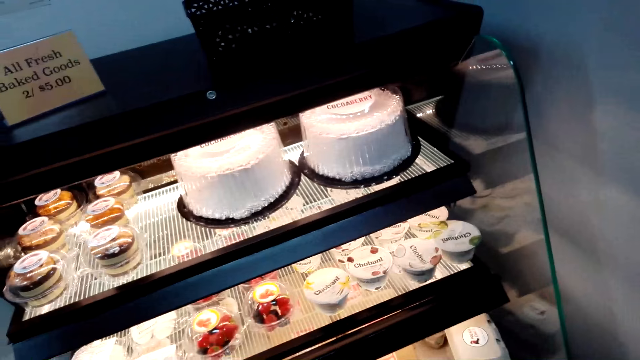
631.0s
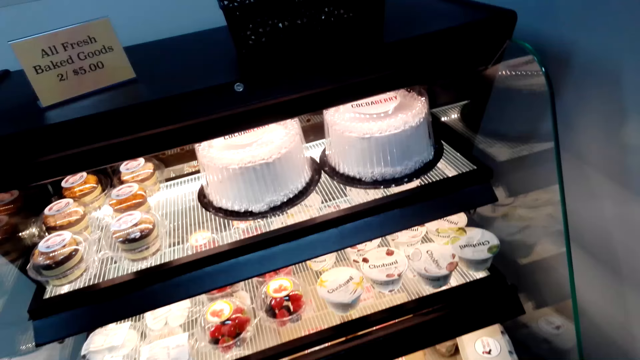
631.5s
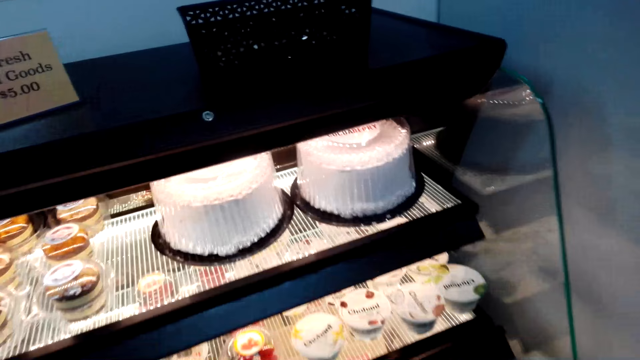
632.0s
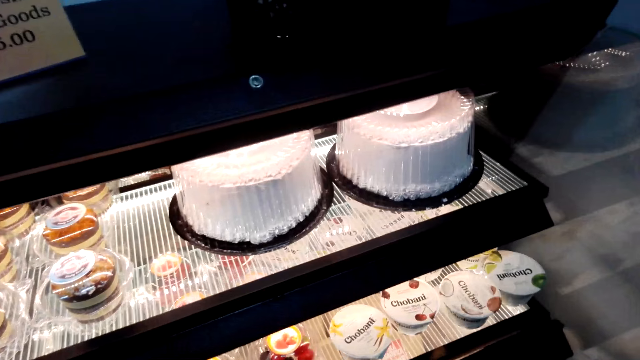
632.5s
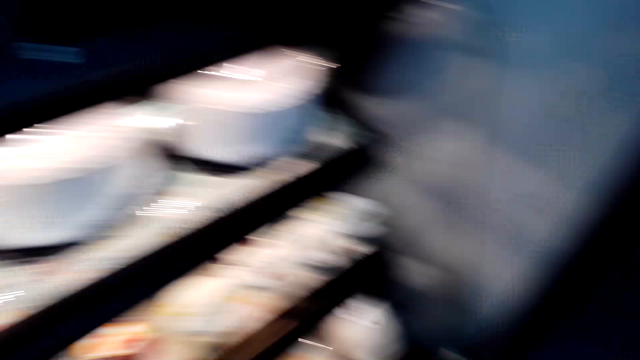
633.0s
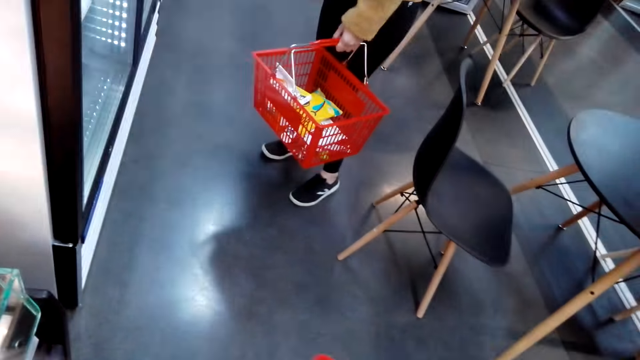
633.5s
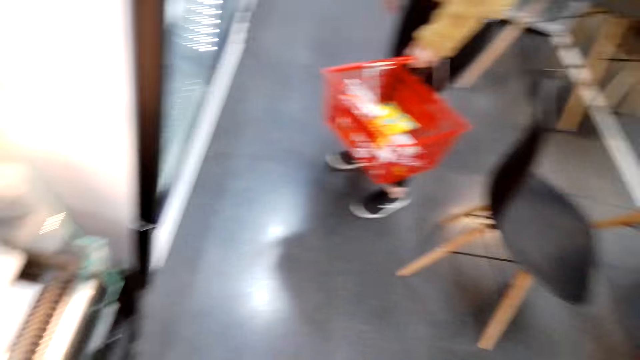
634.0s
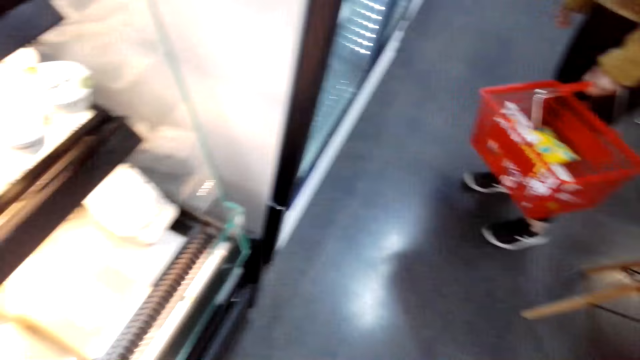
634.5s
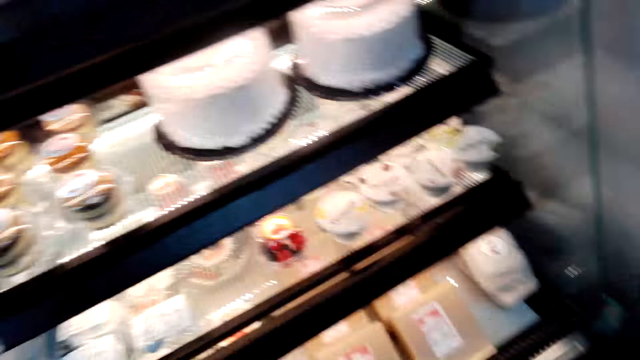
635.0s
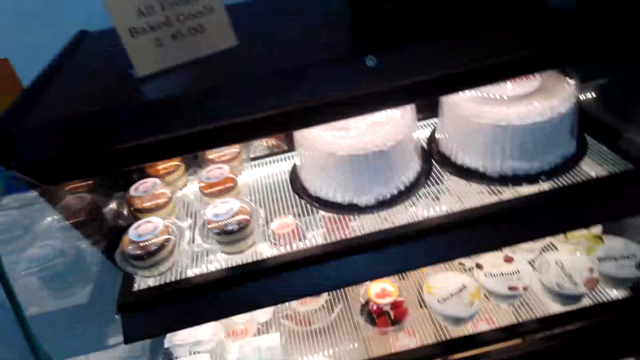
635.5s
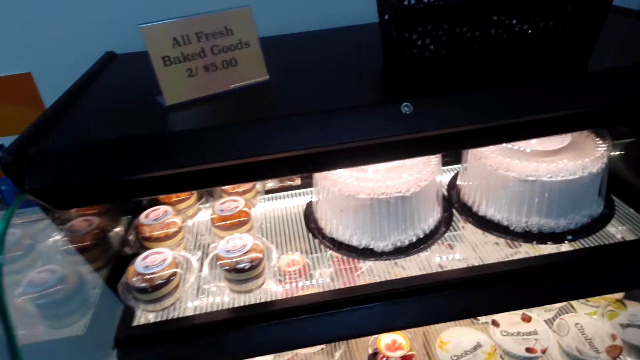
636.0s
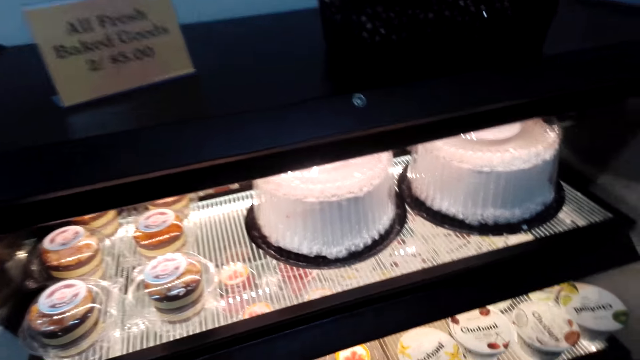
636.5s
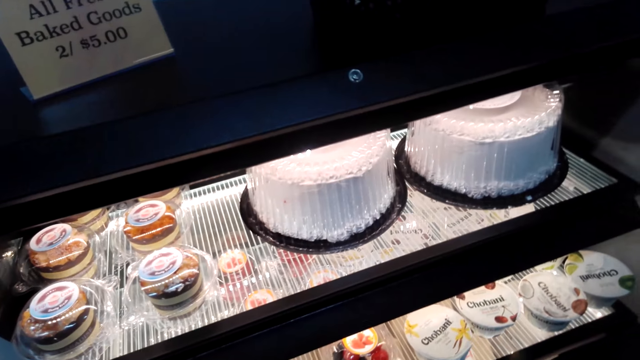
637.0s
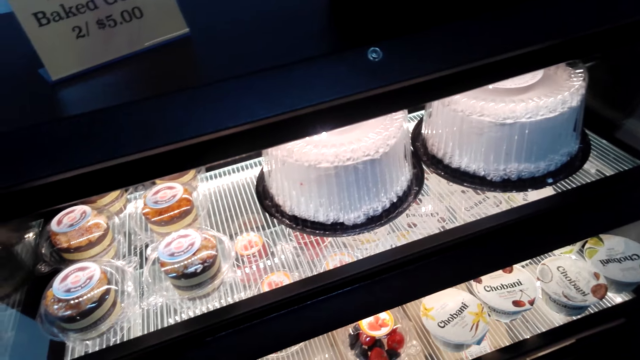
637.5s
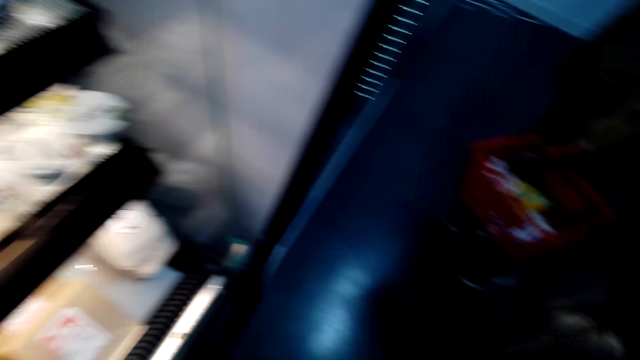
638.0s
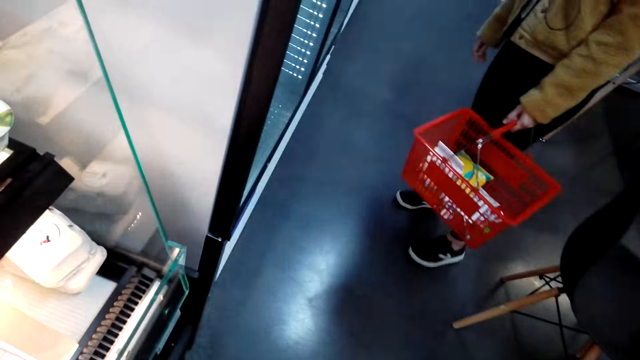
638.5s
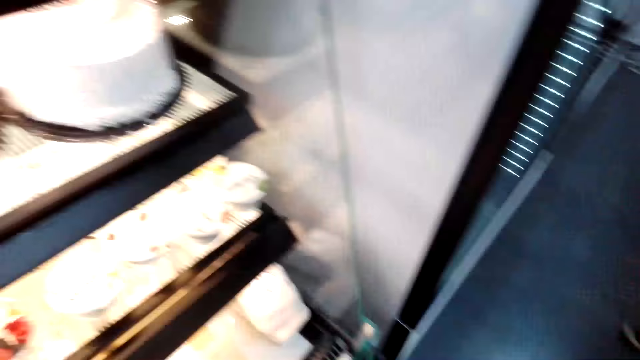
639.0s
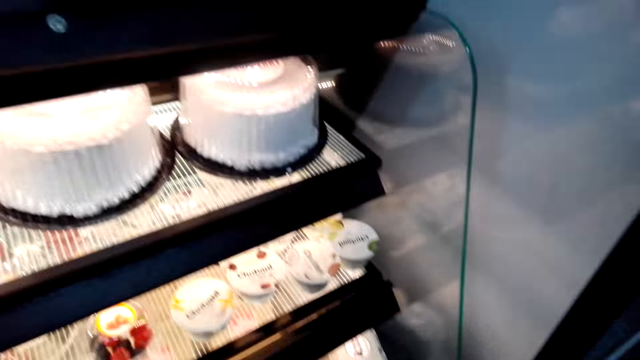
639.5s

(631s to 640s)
The camera wearer looks around.

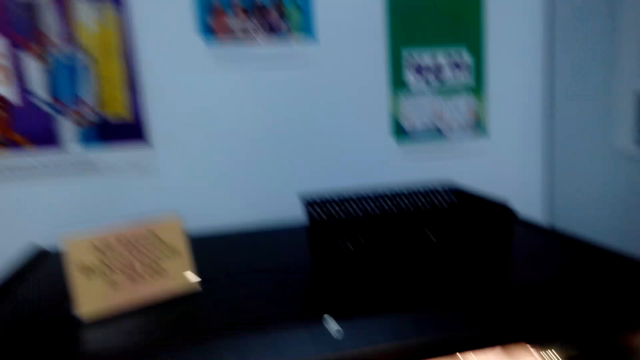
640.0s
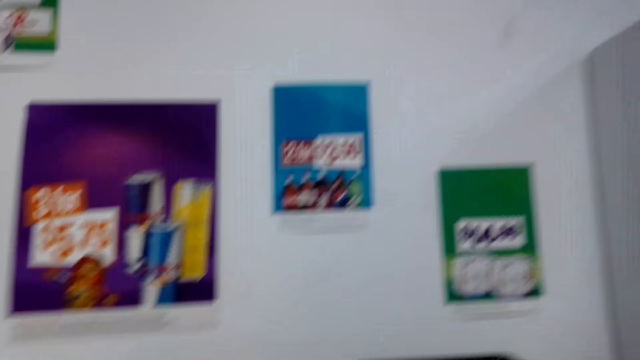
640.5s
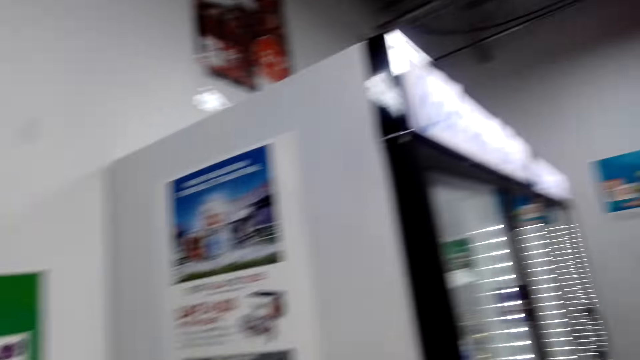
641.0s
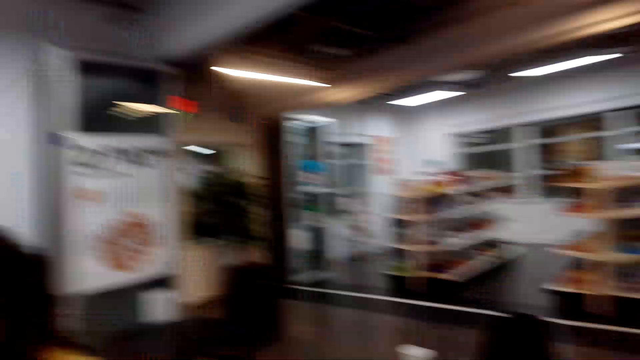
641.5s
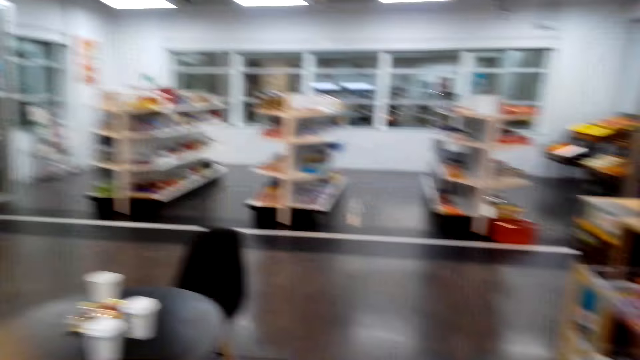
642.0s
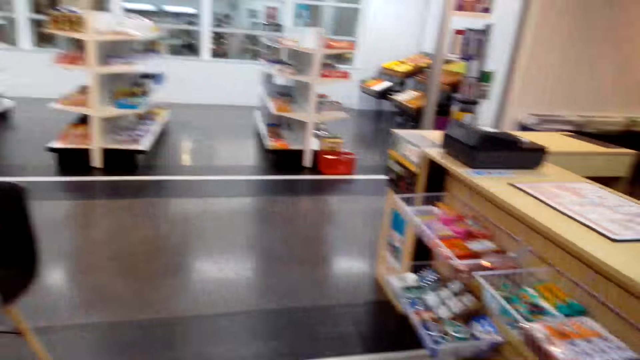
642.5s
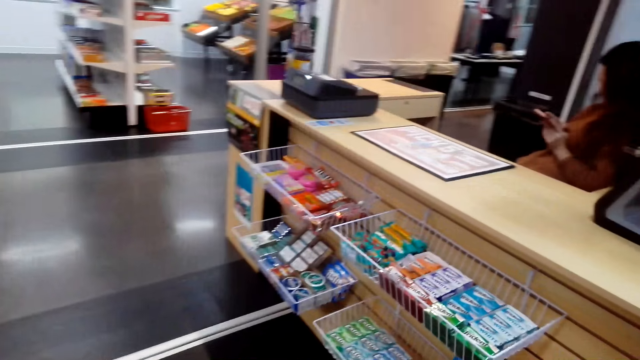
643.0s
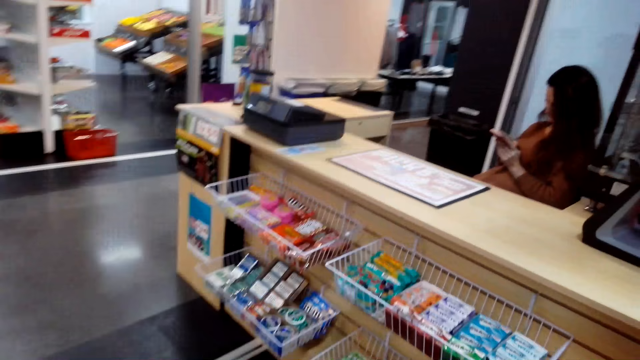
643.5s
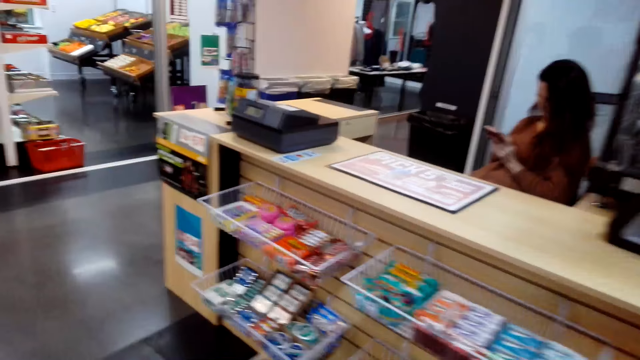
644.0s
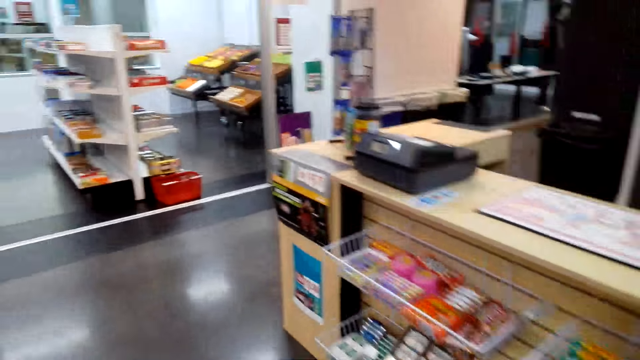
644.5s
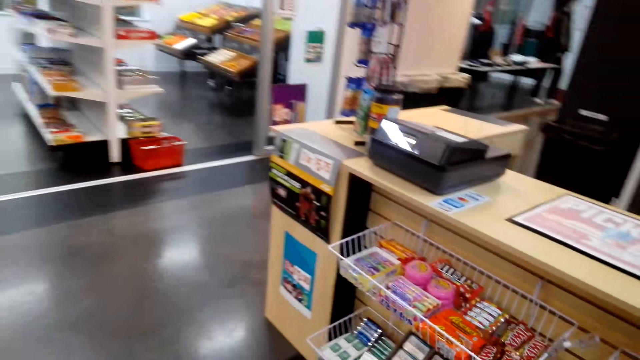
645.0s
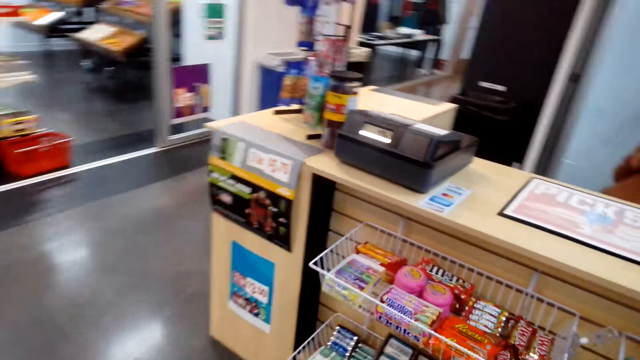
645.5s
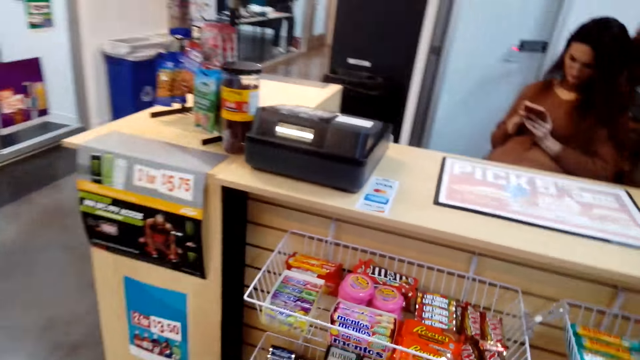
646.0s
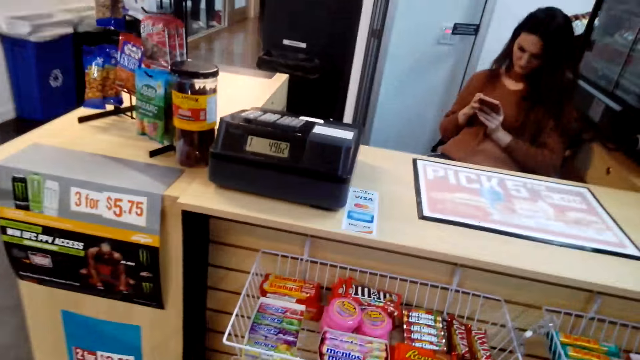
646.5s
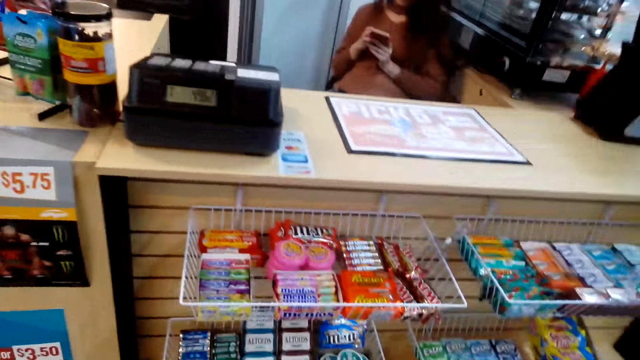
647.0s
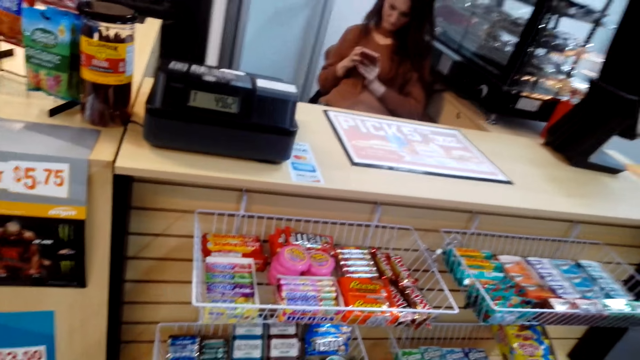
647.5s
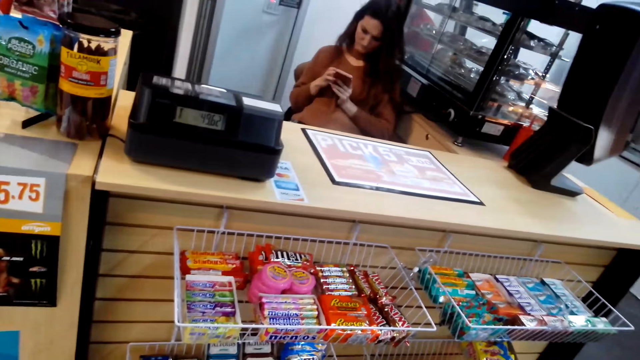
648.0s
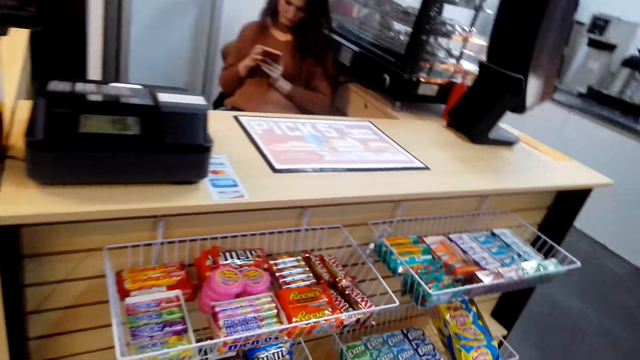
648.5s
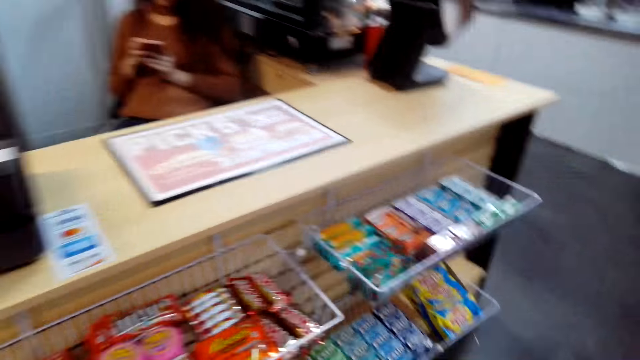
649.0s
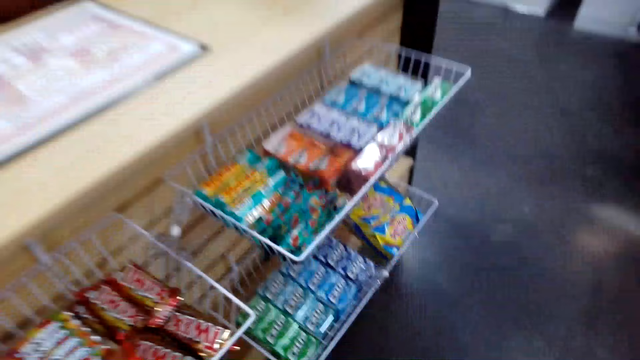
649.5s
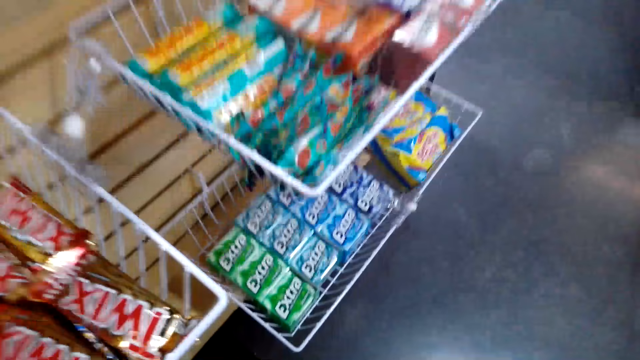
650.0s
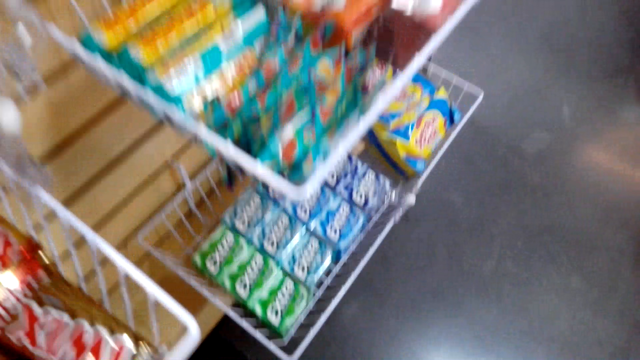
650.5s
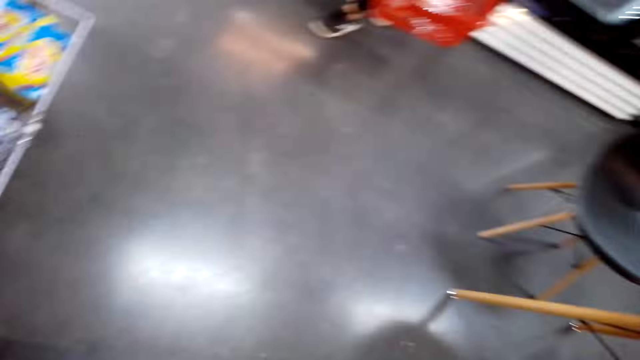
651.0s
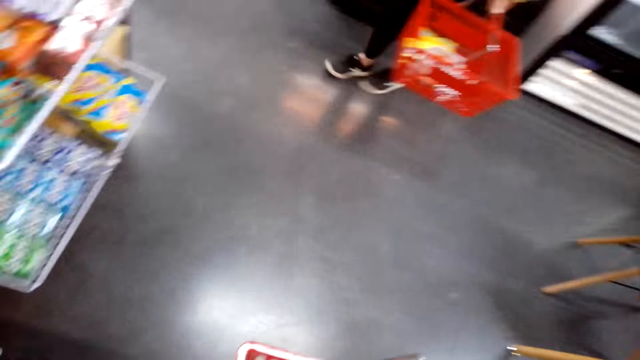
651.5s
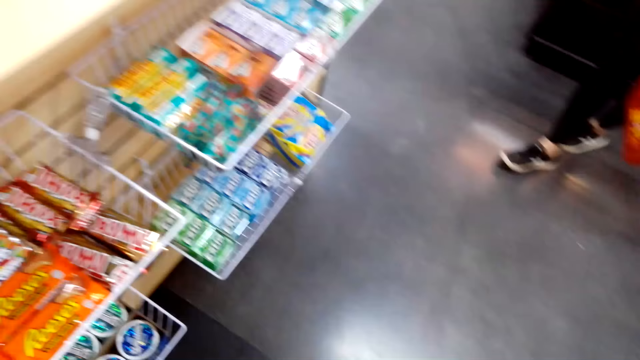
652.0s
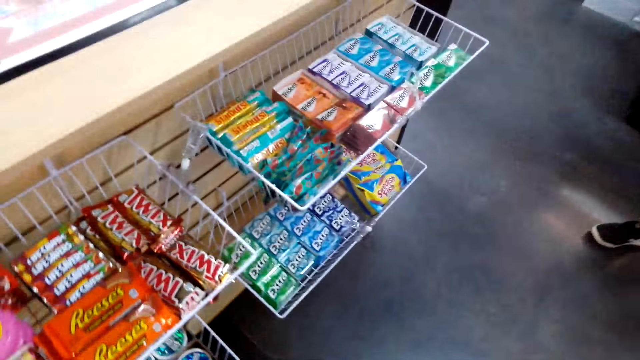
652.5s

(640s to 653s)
The camera wearer walks around the store. A lady uses a phone.
